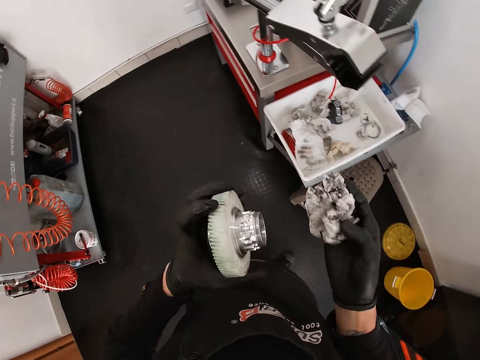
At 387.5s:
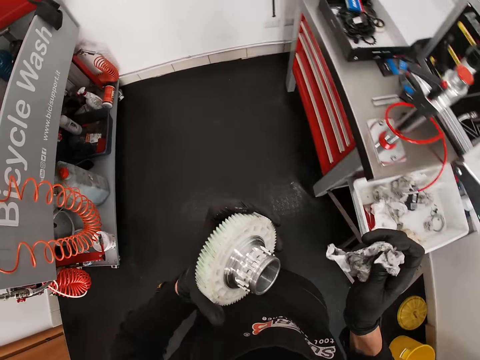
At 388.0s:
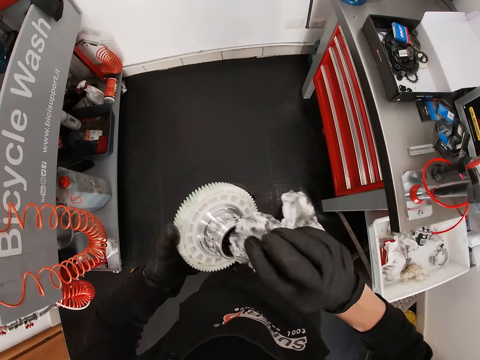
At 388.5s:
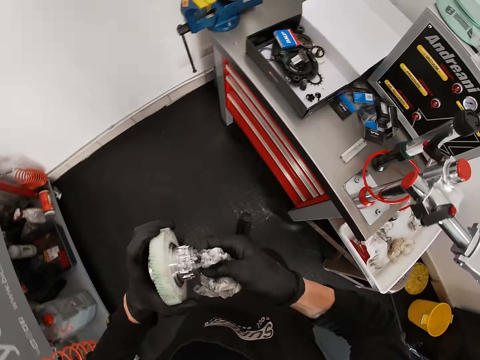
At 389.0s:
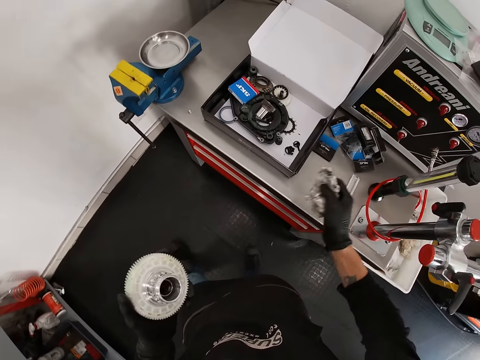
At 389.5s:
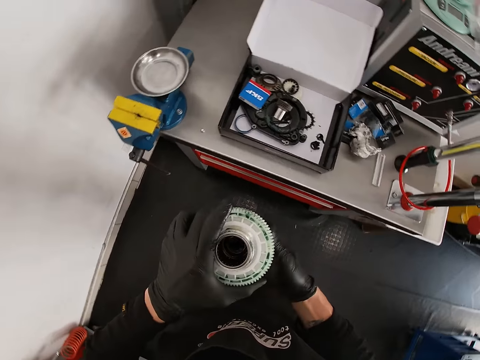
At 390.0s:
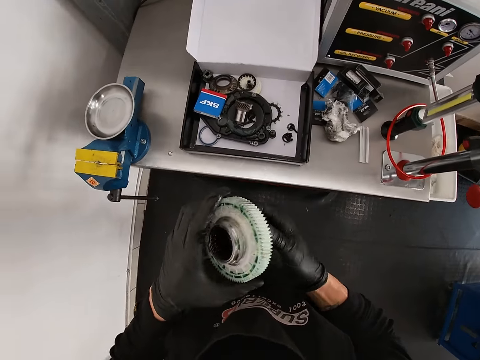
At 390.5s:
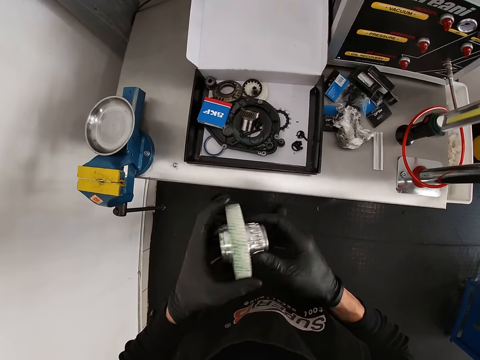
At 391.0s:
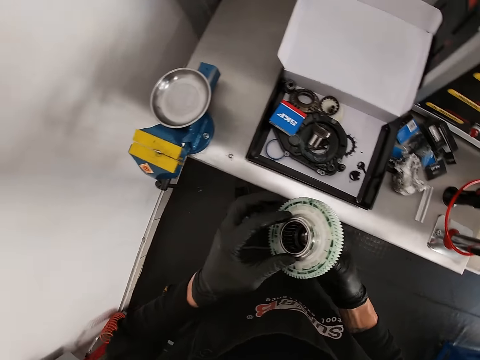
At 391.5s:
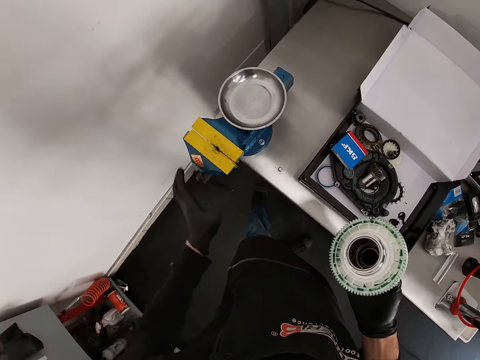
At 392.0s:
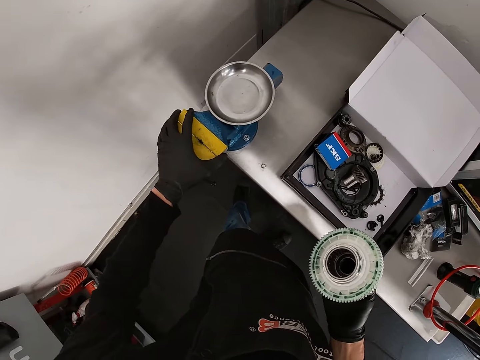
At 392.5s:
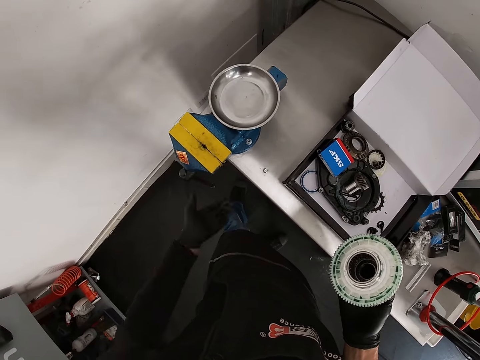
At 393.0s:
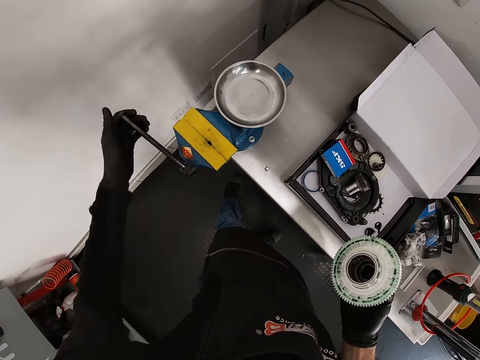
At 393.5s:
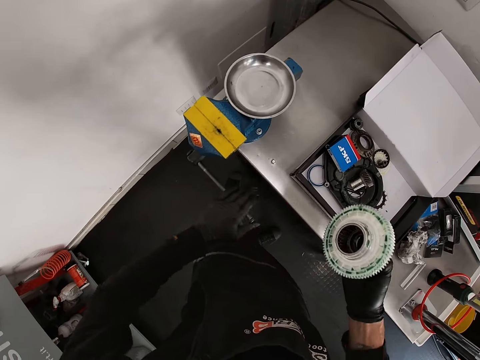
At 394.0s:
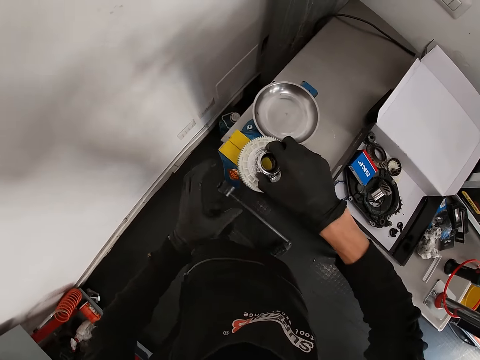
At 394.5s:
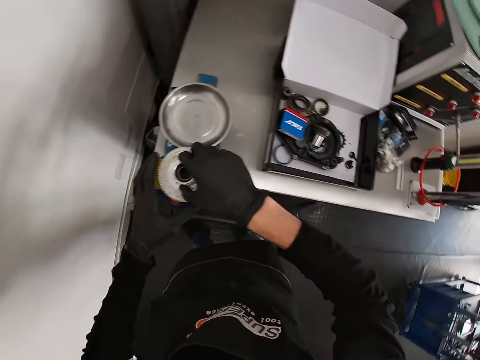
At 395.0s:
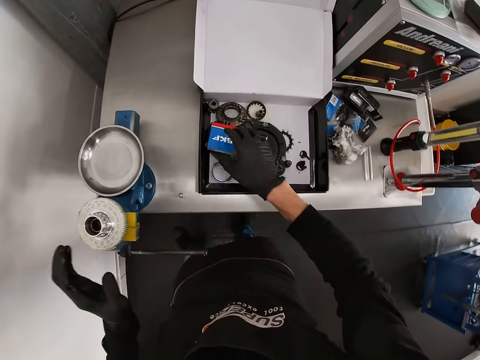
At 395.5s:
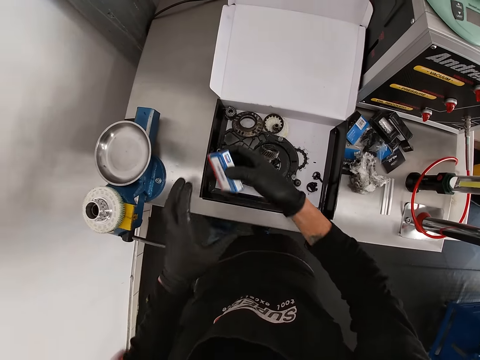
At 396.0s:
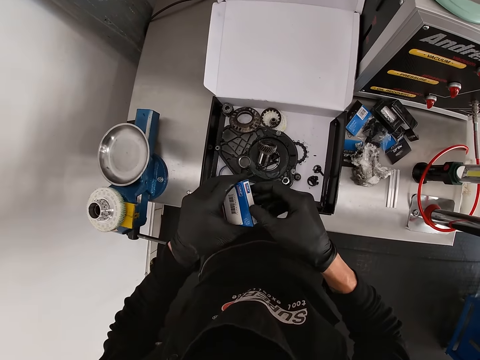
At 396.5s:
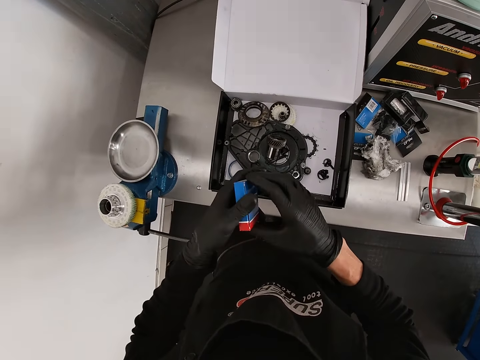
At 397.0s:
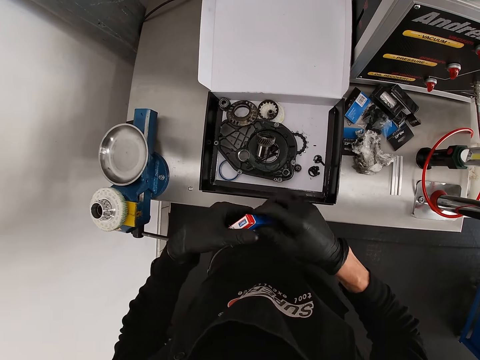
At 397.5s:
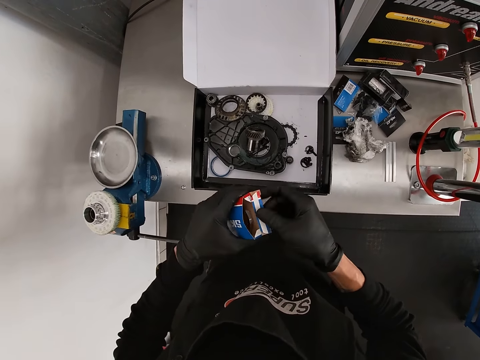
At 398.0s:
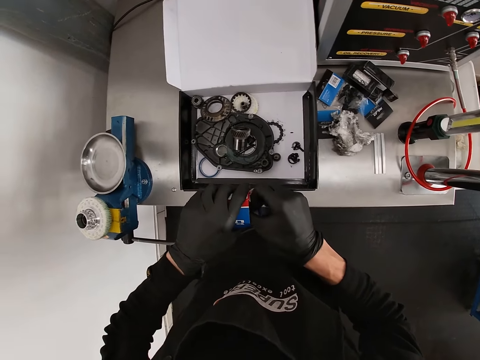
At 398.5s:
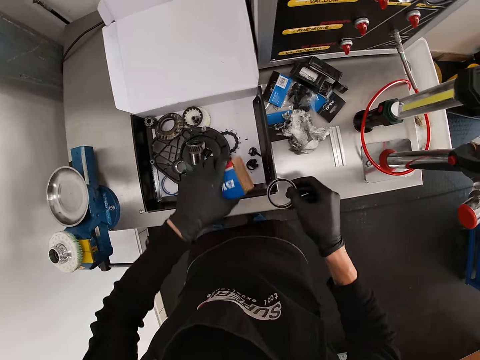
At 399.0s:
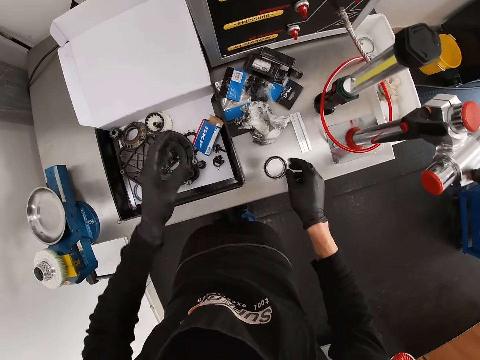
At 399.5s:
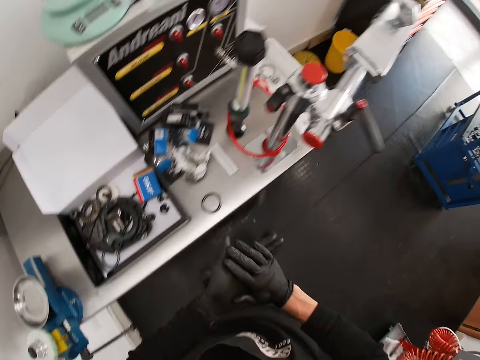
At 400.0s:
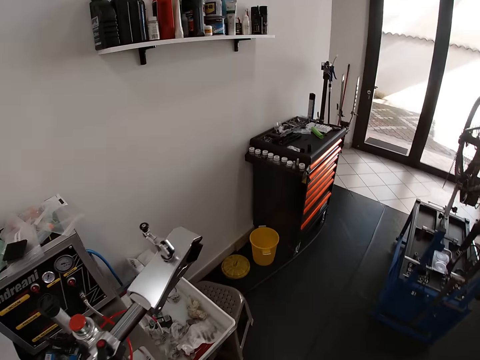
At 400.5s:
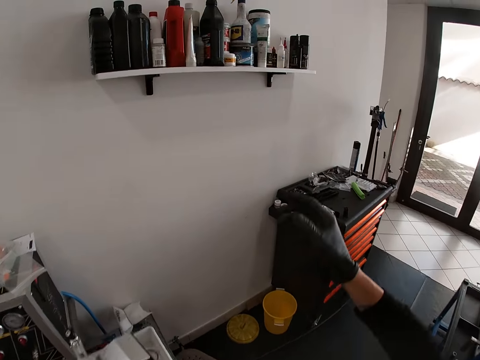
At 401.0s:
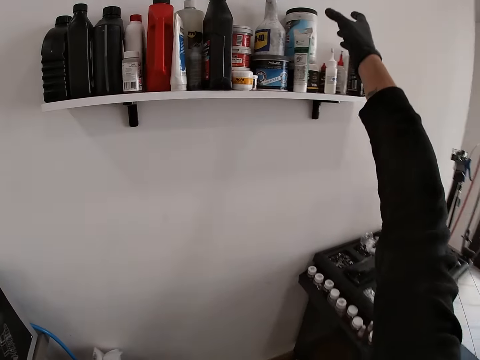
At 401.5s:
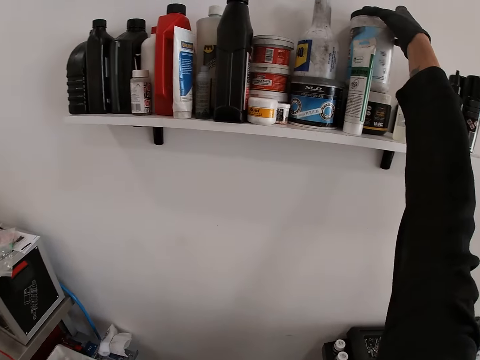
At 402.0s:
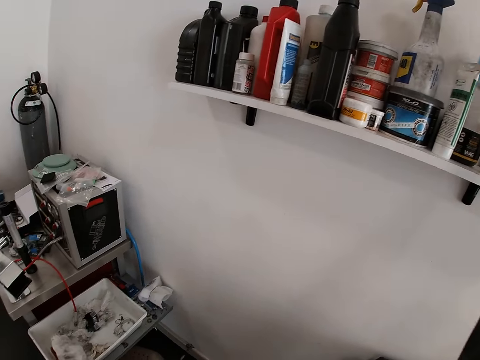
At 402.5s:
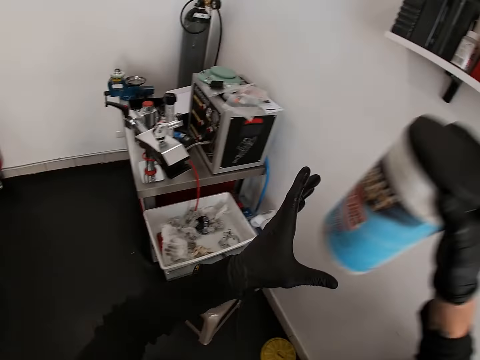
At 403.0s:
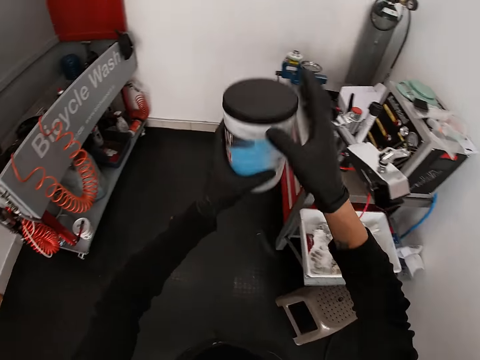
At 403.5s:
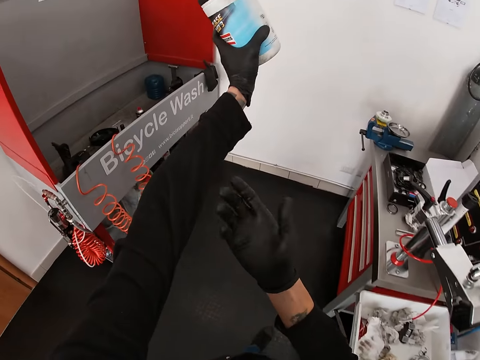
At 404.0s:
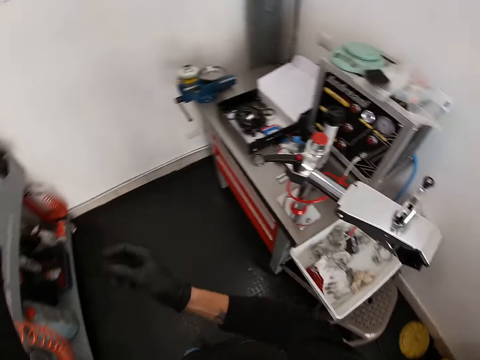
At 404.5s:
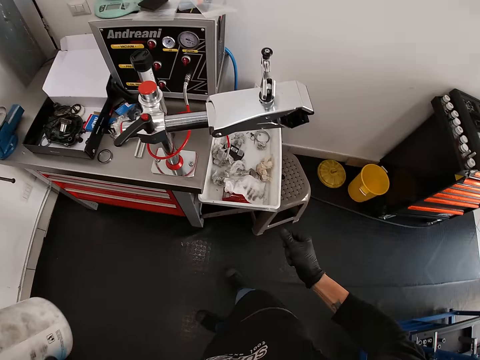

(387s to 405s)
The camera wearer drops the paper in his right hand on the table. He holds the metal. He turns the handle of a vice with his left hand. He places the gear teeth on the vice with his right hand. He picks up a box from a box on the table with his right hand. He opens the box with his right hand. He takes a metal ring from the box with his right hand. He drops the box into the other box on the table from his left hand. He drops the metal ring in his right hand on the table. He rubs his hands and walks in the house. He picks up a jar from the shelf with his right hand.

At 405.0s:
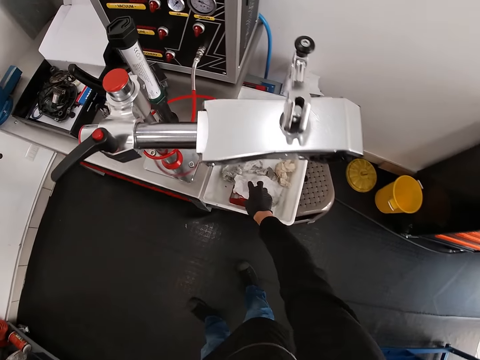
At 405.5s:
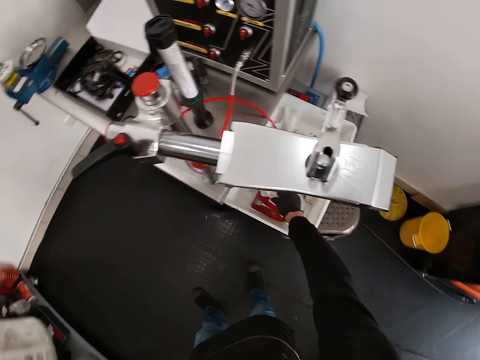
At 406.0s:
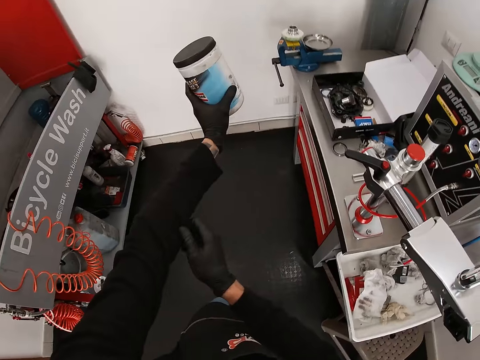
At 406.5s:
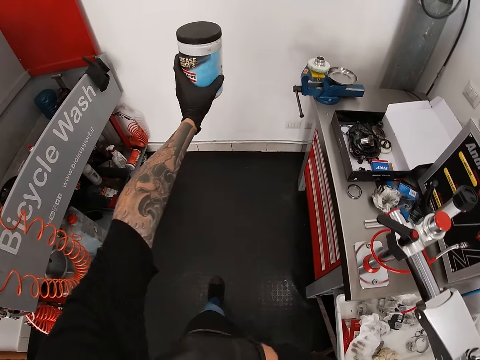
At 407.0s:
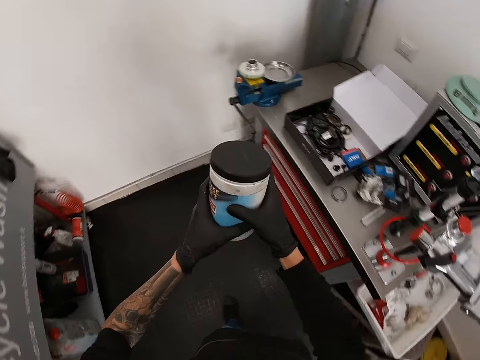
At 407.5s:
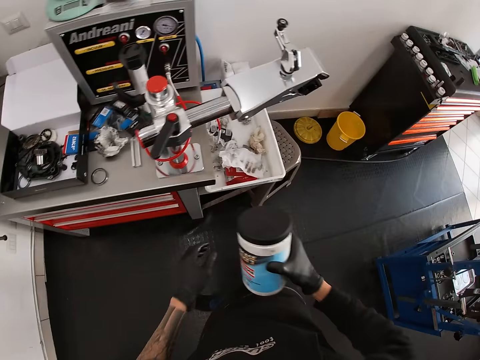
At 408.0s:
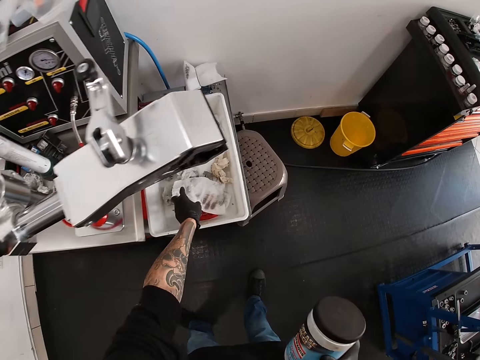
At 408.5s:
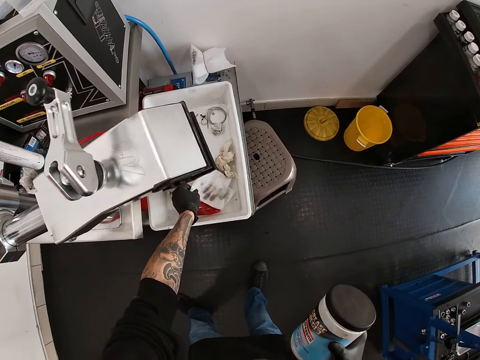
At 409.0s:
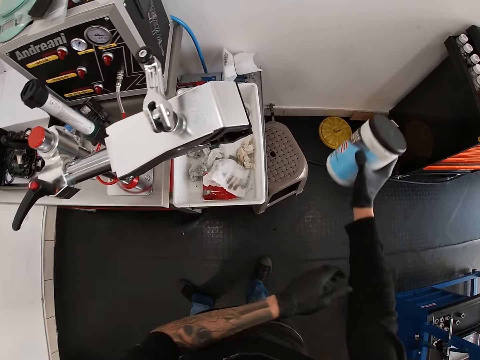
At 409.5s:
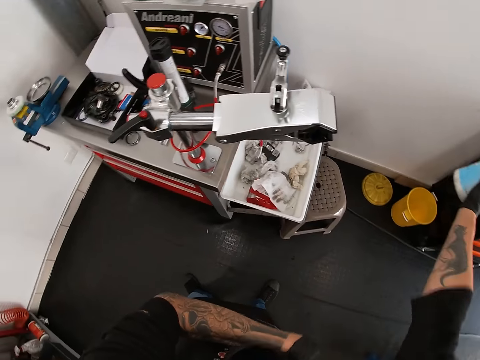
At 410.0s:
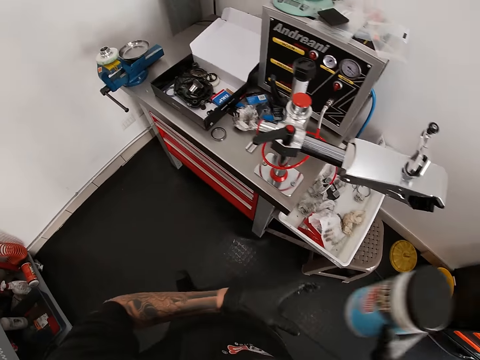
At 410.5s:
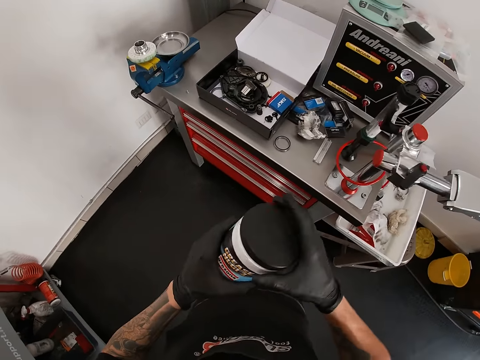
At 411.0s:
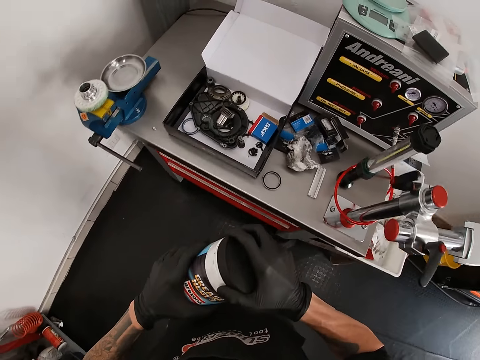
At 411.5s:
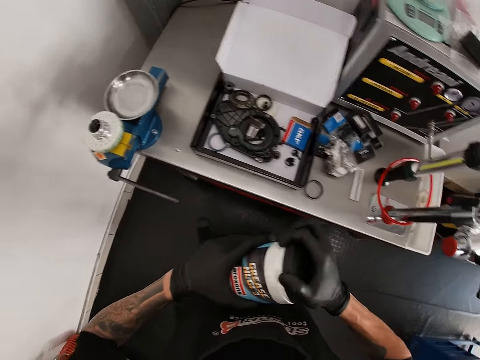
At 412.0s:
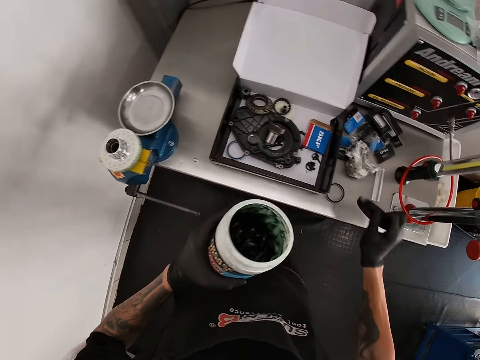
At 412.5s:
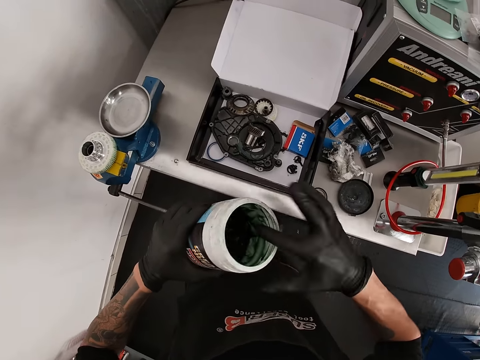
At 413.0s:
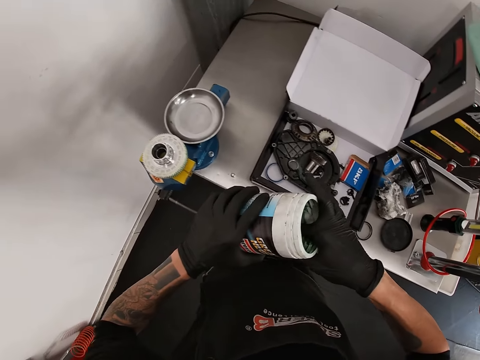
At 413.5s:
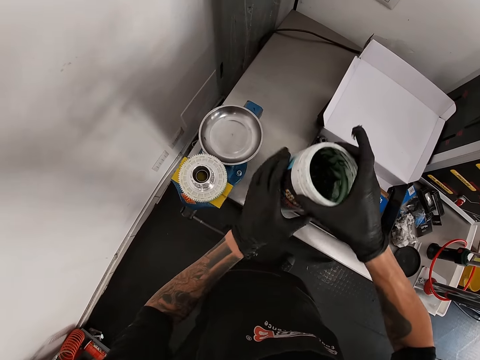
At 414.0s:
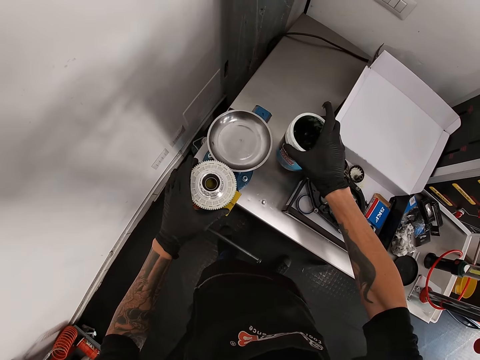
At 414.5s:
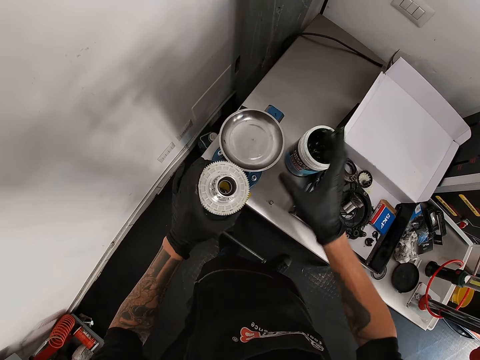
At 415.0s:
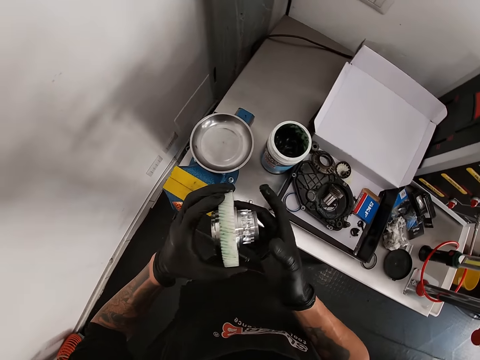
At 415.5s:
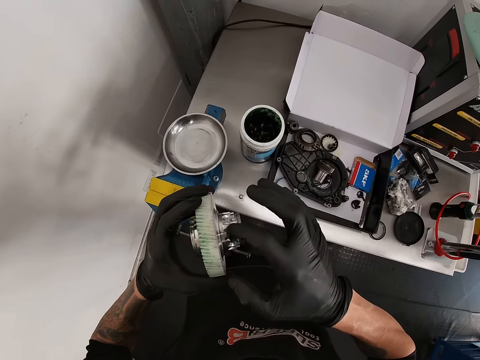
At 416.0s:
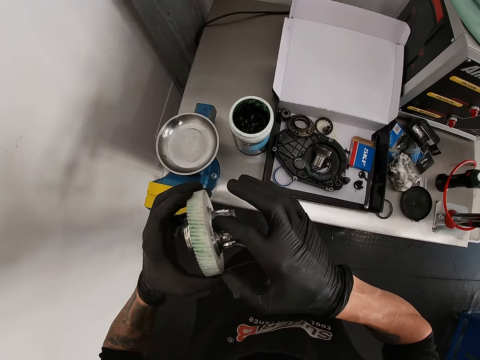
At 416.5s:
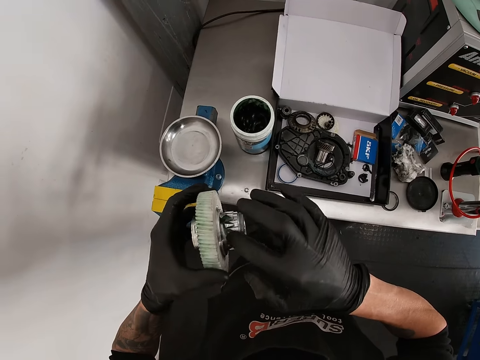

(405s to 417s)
The camera wearer touches a tissue paper. He pulls his left sleeve up with his right hand. He holds the grease. He wipes his gloved left fingers on a paper in a tray on the table. He touches the tissue paper. He pulls up his right sleeve with his left hand. He opens the lid of the jar with his right hand. He drops the lid on the table. He takes some lubricant from the jar with his finger with his right hand. He drops the jar on the table with his right hand. He picks up the gear tooth from the vice with his left hand. He applies some lubricant to the gear tooth with his right hand. He holds the metal.
